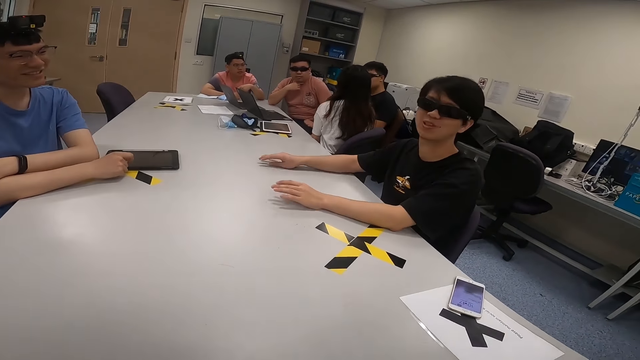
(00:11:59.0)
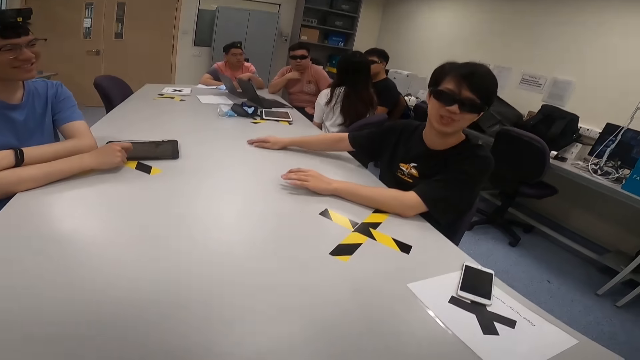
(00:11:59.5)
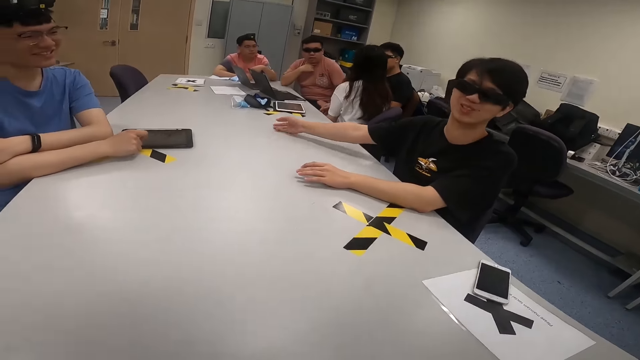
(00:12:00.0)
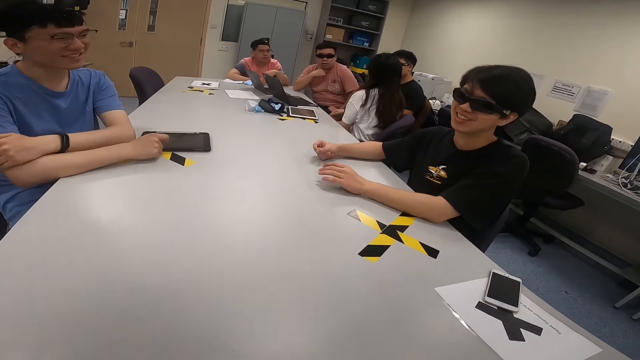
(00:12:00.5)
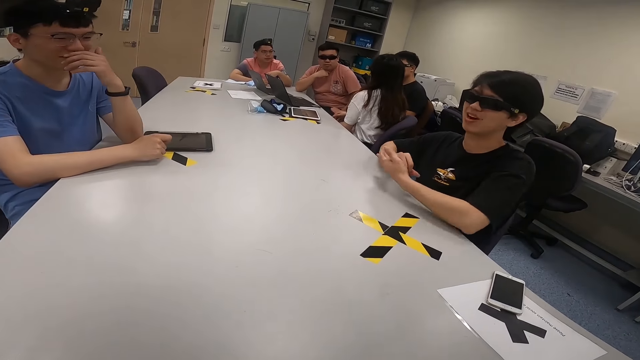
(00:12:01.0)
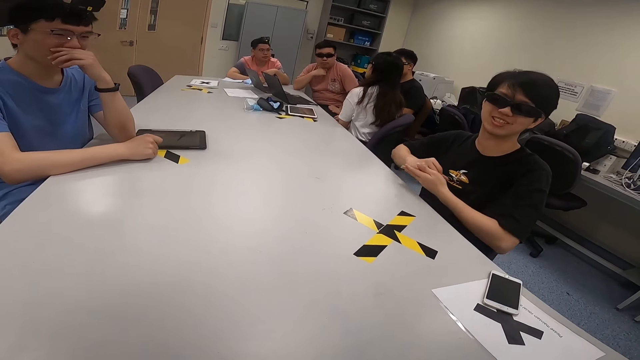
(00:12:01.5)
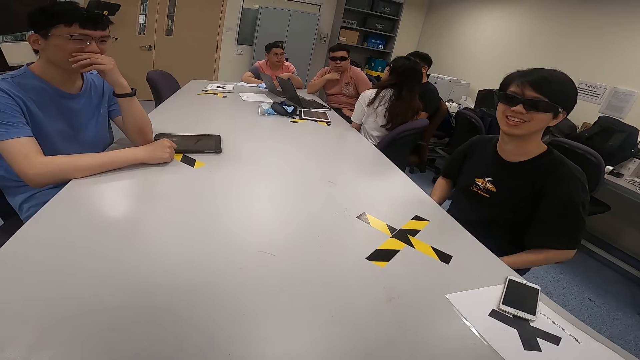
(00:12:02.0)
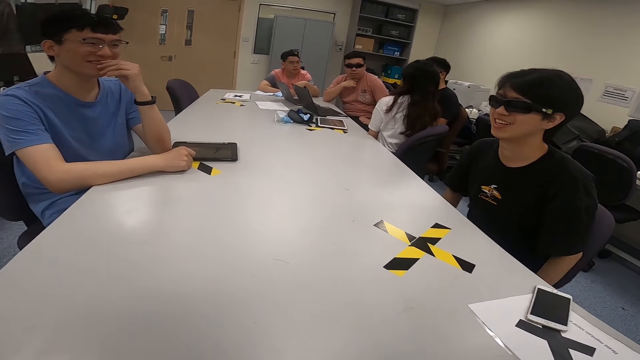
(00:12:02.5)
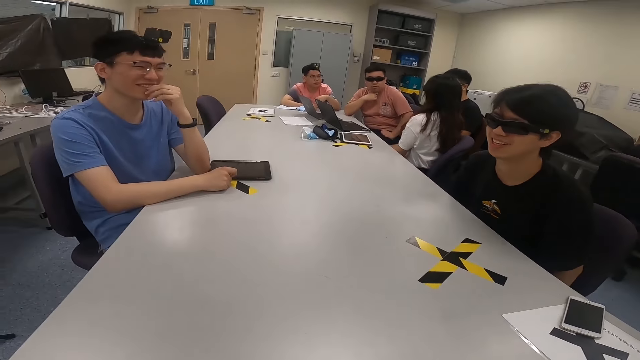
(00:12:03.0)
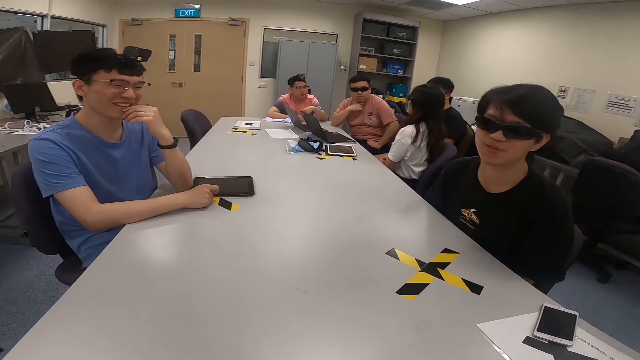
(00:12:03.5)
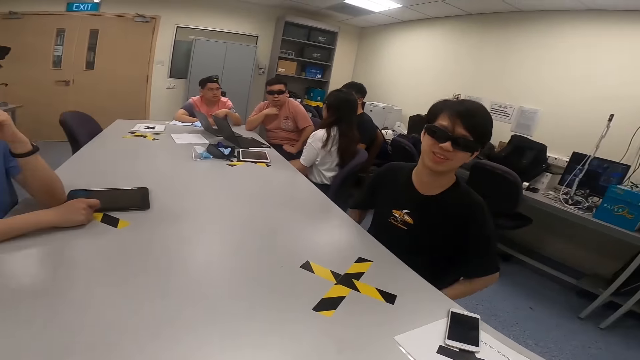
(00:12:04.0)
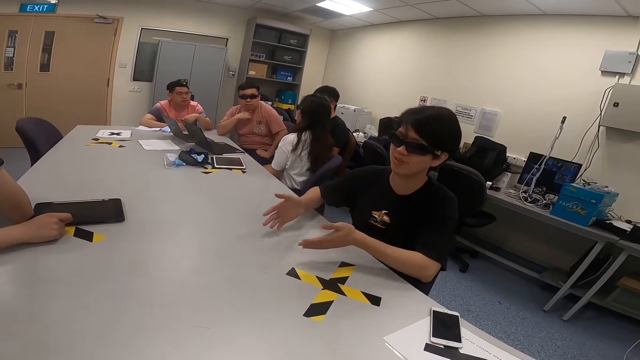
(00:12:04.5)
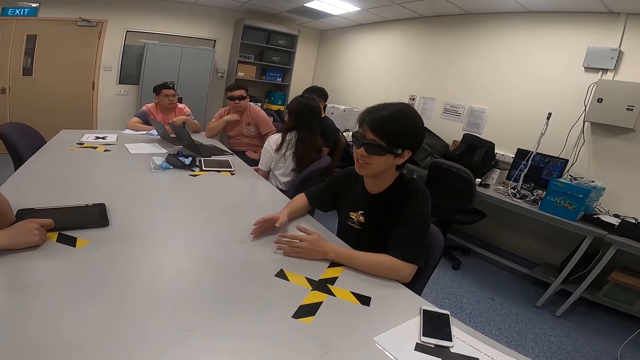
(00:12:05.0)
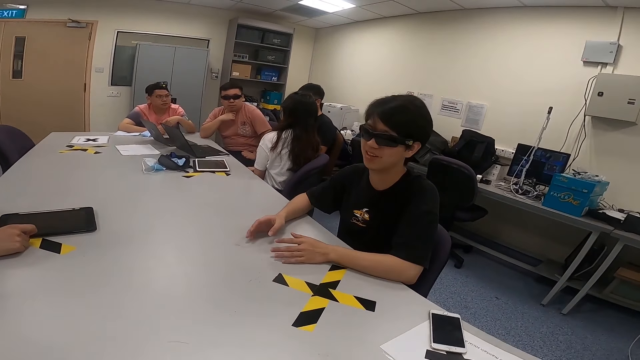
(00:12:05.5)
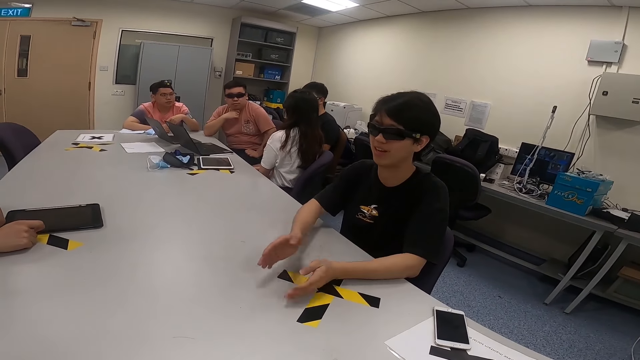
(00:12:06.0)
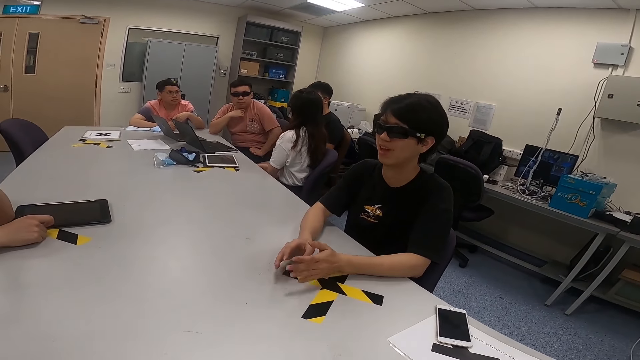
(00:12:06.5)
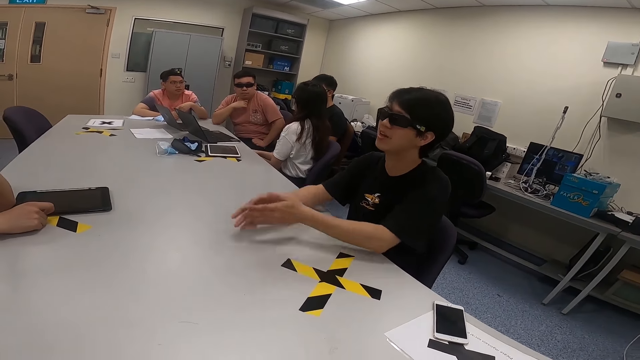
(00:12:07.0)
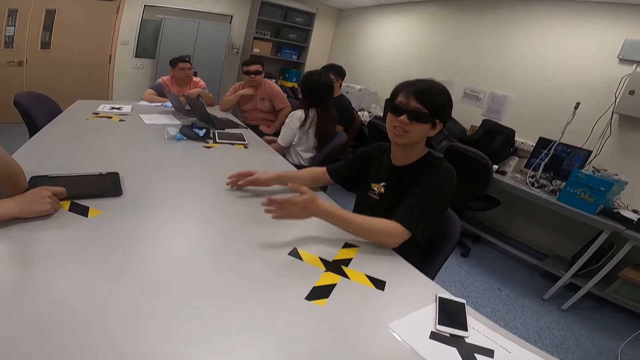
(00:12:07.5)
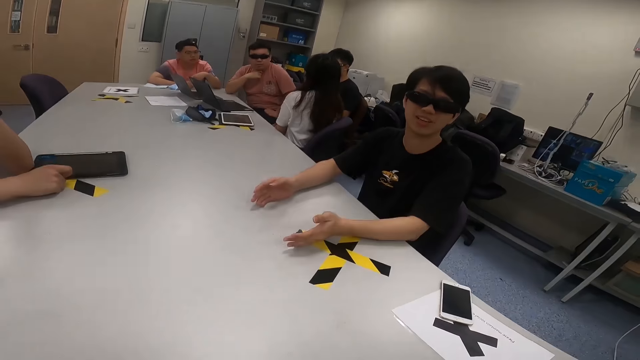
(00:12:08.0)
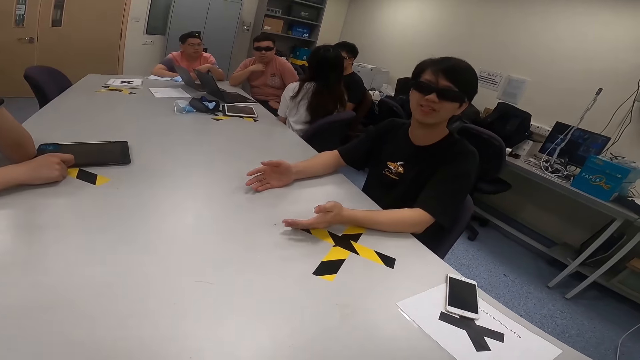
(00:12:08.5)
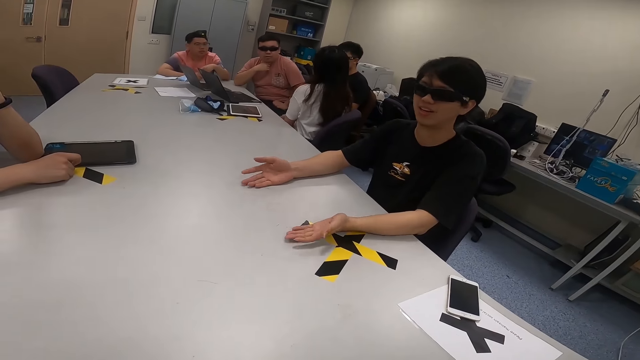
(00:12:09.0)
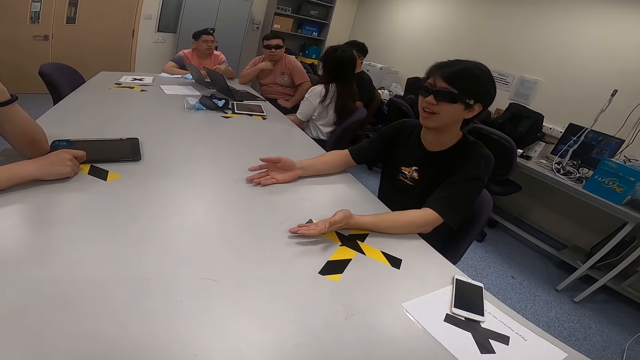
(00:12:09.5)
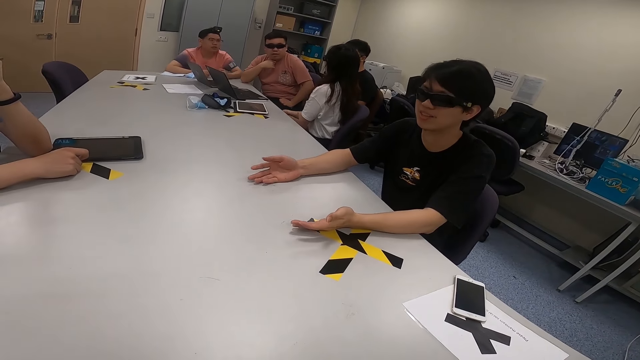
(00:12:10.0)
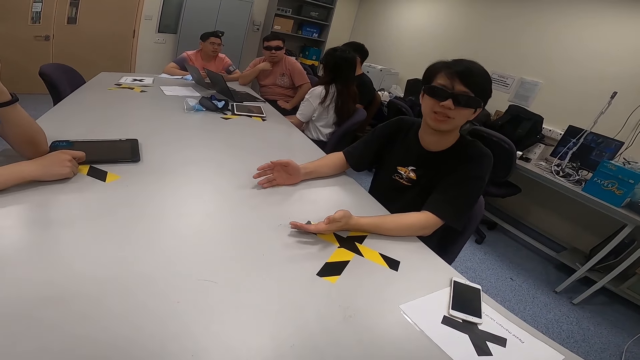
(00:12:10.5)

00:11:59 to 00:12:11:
A person taps his hands on the table. The person taps his hands on the table again and lowers his hands off the table. Another person touches his mouth. A man touches his nose. A third person looks at a fourth person. The first person pulls his chair close to the table. The fourth person swings her chair. The camera wearer looks at the first person. The first person taps his hands on the table. Another man converses with the camera wearer. A fifth person looks at the fourth person. A sixth person looks at the fourth person. The first person taps his hands on the table. He taps his hands on the table again.

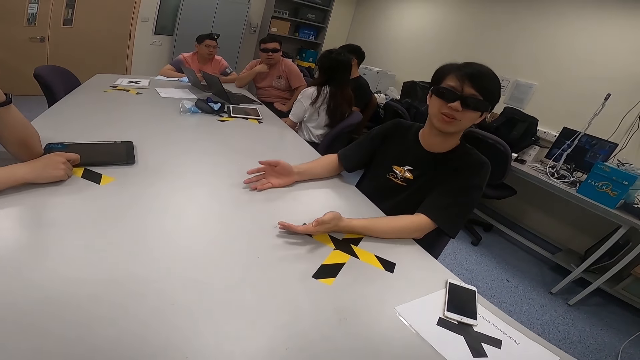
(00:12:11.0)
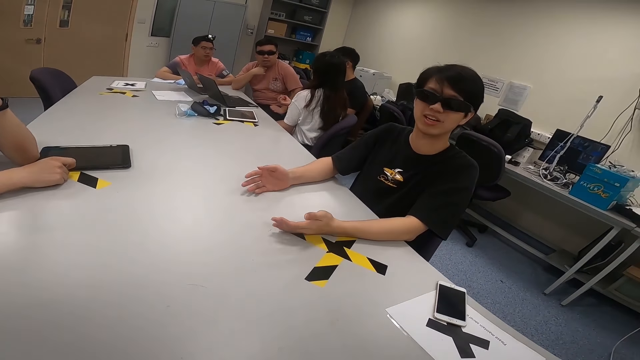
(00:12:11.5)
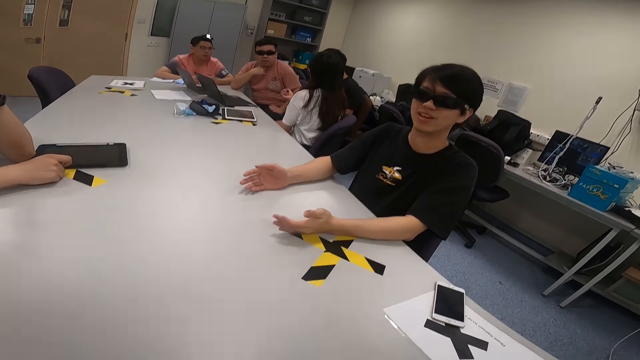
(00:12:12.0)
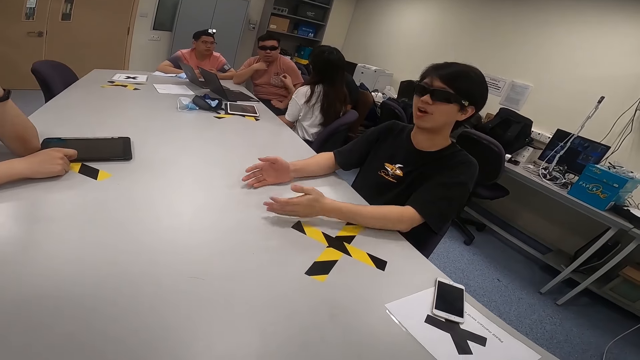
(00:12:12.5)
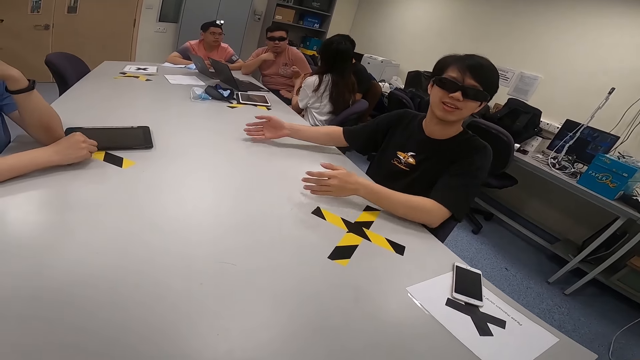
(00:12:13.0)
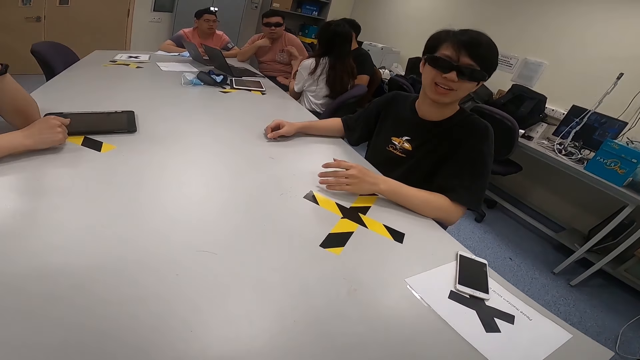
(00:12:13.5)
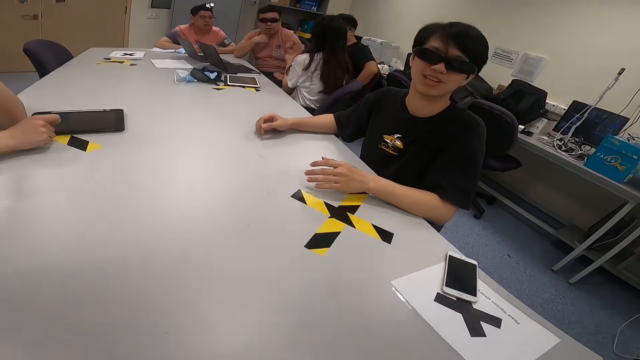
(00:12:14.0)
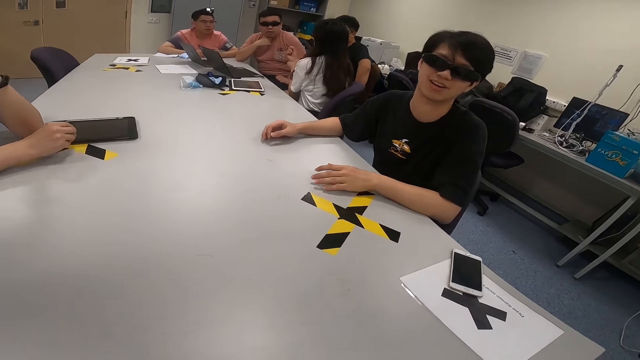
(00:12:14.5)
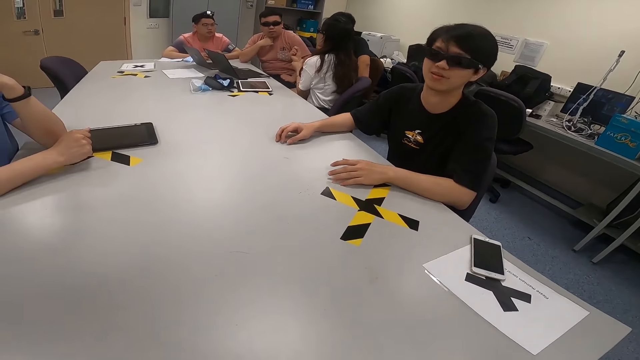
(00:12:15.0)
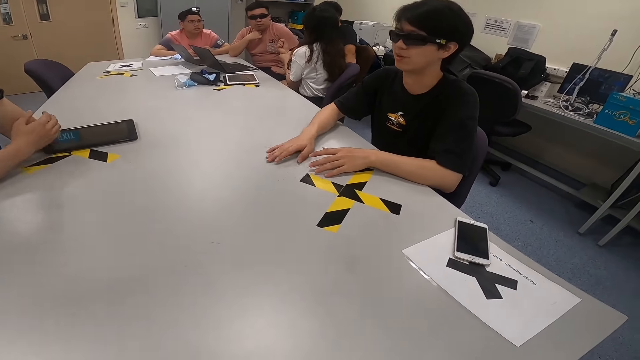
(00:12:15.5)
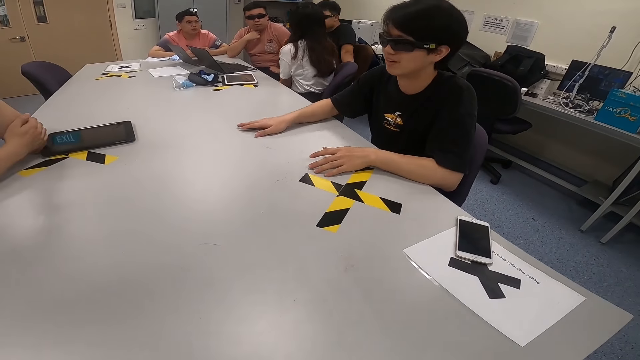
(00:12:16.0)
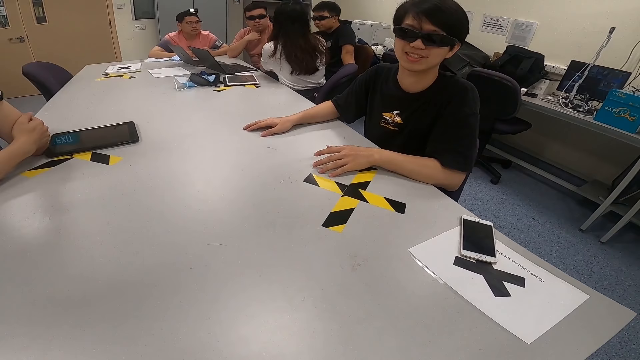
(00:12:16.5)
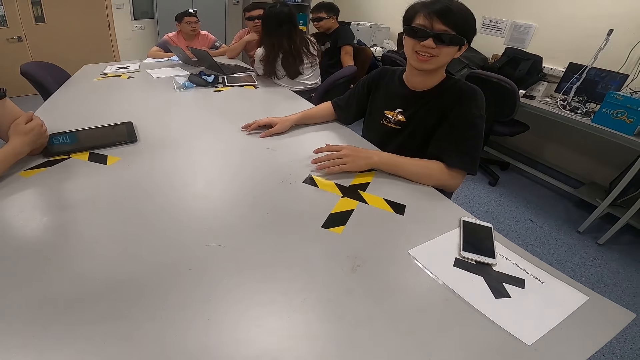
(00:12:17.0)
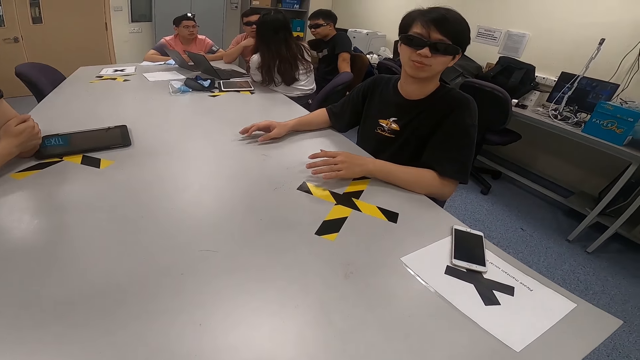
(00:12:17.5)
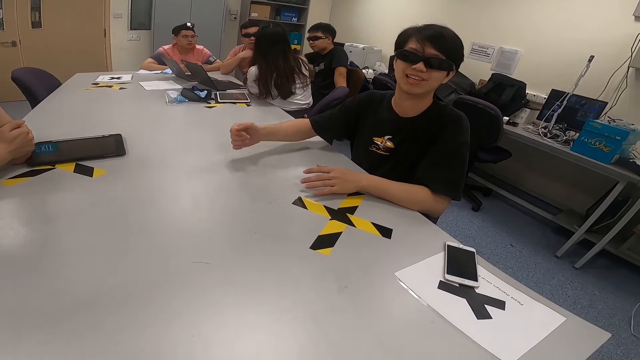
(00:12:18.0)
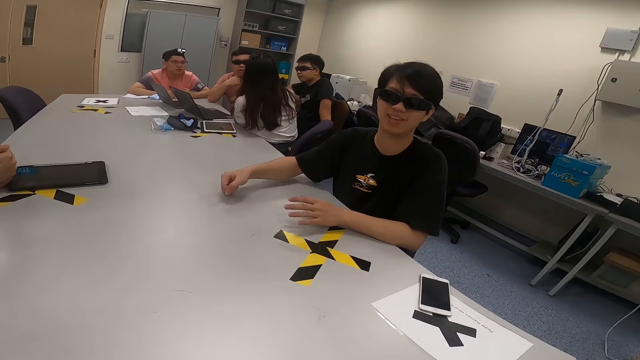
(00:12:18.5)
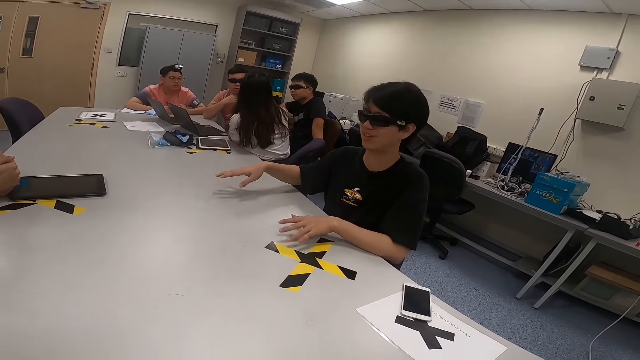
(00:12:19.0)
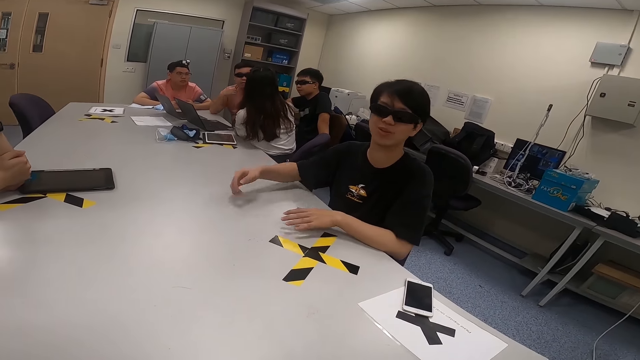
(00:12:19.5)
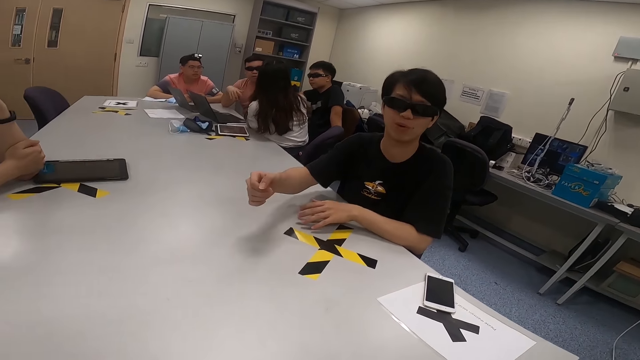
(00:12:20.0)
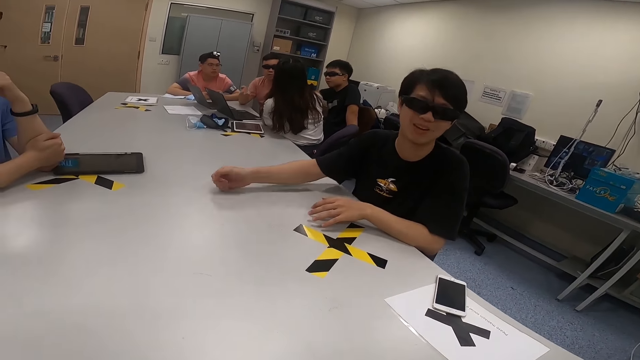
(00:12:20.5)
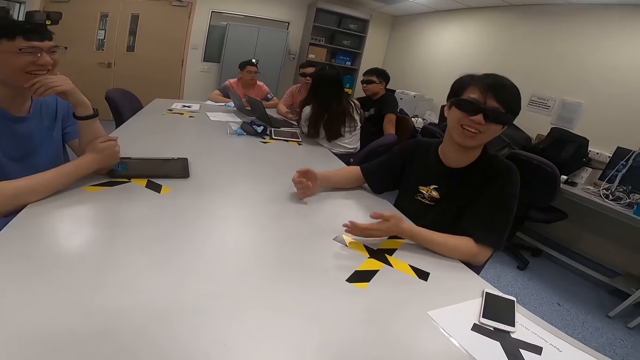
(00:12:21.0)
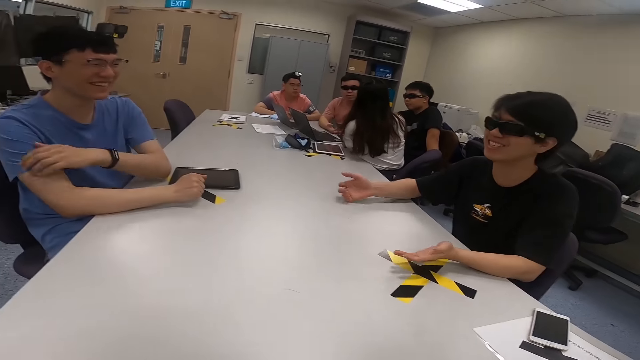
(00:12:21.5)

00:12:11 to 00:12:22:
A person raises her hand. Another person taps his hands on the table. A third person leans forward. The first person twists her wrist. The third person moves his hand. A fourth person rubs his fingers and holds his arms. The second person taps his hands on the table. The first person leans on the table. The third person nods his head. The fourth person holds his arms. A fifth person moves his hands. The second person taps his hands on the table.
